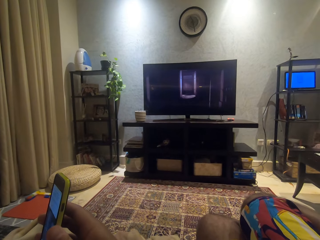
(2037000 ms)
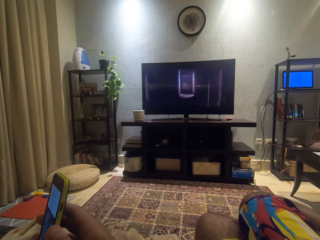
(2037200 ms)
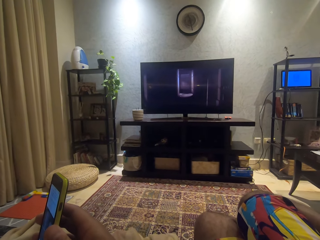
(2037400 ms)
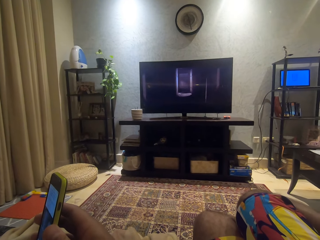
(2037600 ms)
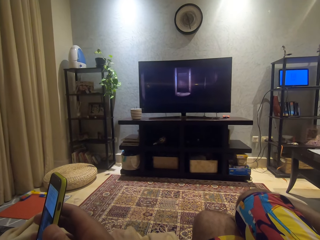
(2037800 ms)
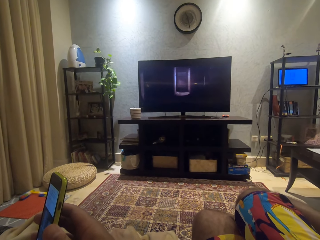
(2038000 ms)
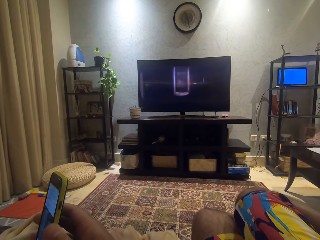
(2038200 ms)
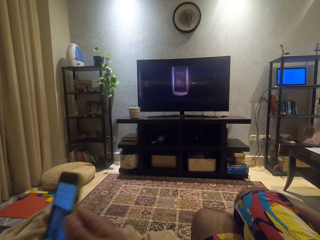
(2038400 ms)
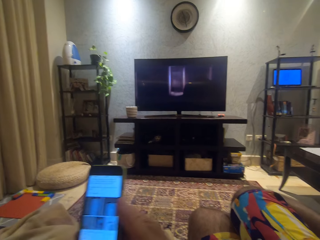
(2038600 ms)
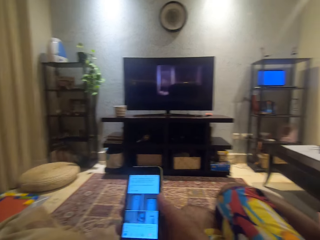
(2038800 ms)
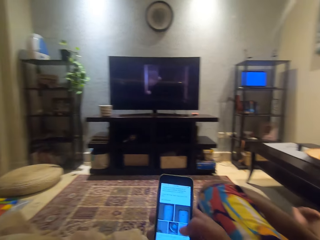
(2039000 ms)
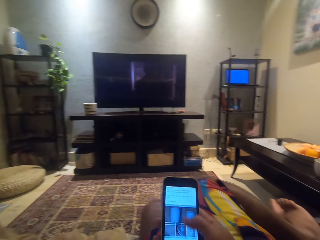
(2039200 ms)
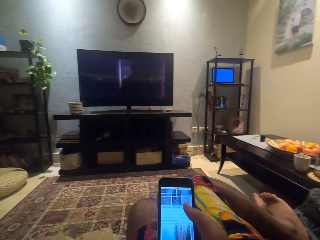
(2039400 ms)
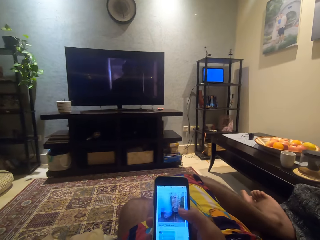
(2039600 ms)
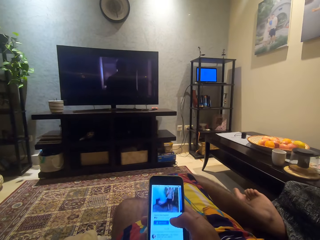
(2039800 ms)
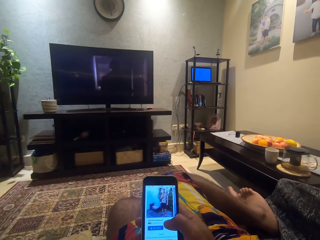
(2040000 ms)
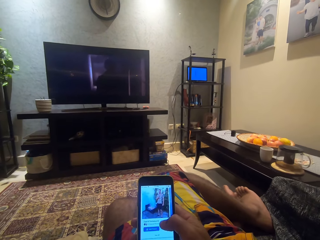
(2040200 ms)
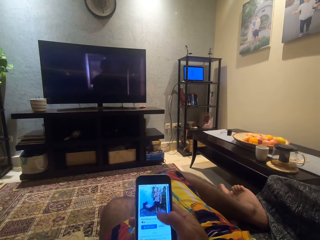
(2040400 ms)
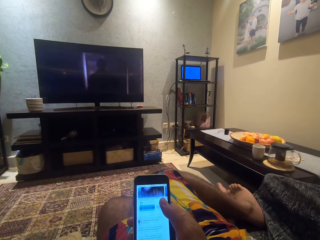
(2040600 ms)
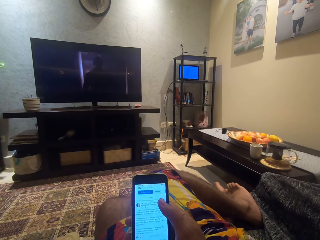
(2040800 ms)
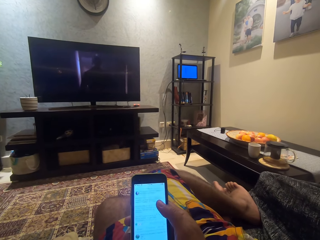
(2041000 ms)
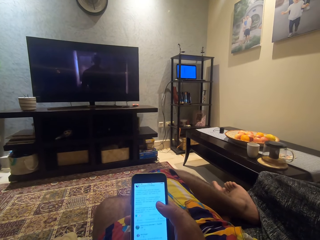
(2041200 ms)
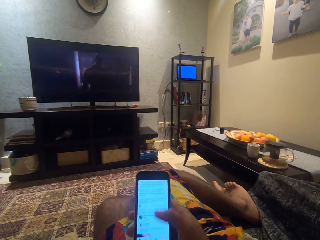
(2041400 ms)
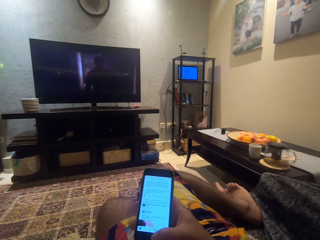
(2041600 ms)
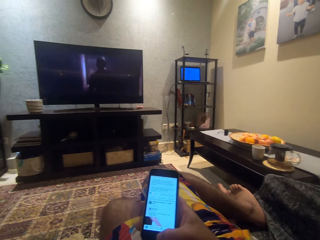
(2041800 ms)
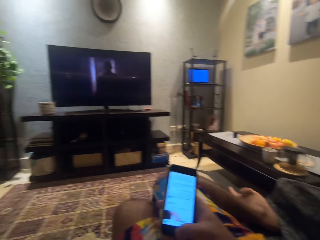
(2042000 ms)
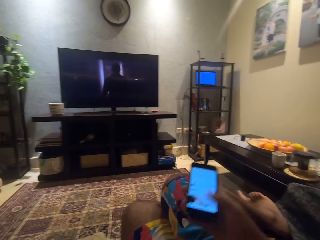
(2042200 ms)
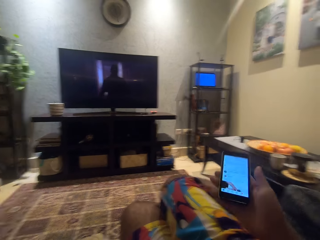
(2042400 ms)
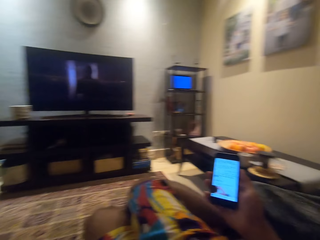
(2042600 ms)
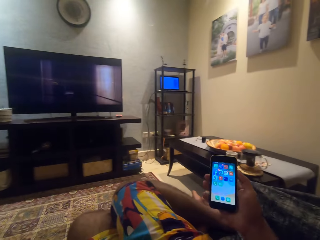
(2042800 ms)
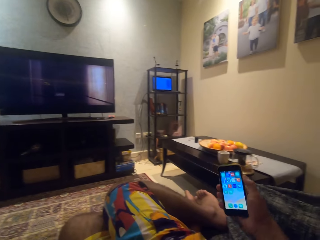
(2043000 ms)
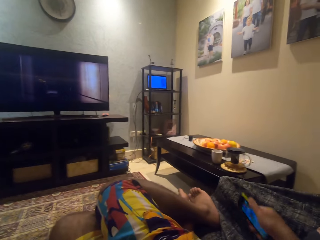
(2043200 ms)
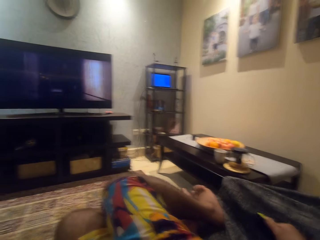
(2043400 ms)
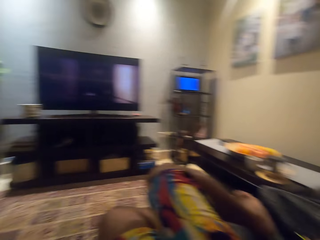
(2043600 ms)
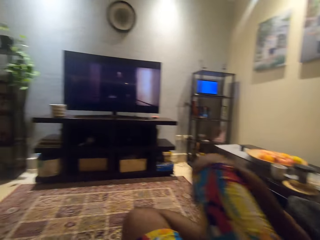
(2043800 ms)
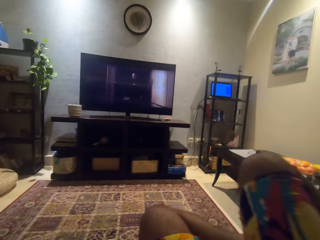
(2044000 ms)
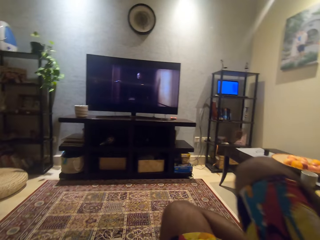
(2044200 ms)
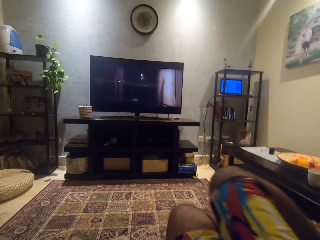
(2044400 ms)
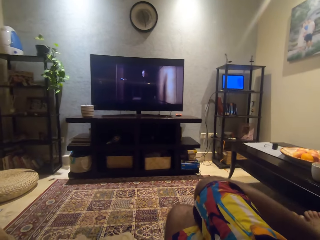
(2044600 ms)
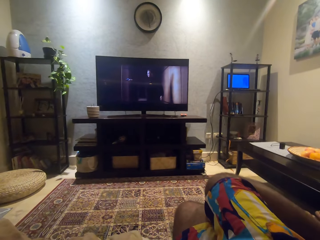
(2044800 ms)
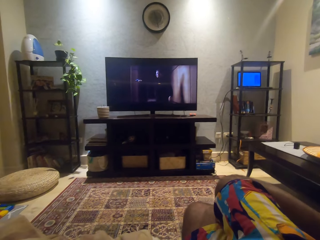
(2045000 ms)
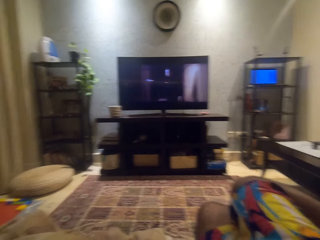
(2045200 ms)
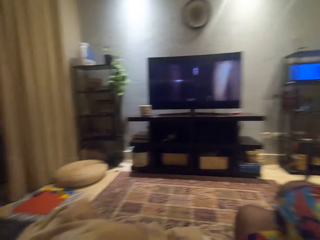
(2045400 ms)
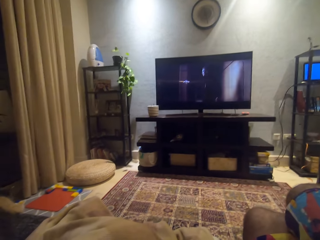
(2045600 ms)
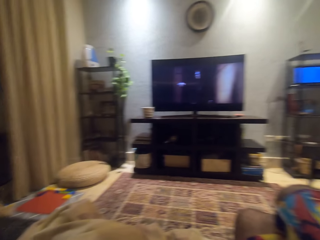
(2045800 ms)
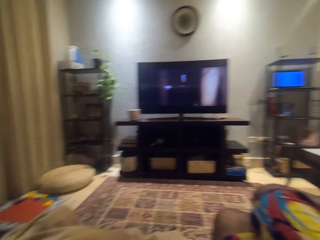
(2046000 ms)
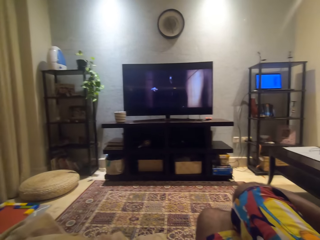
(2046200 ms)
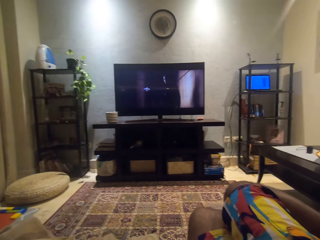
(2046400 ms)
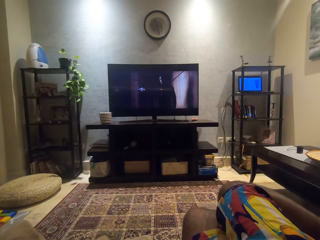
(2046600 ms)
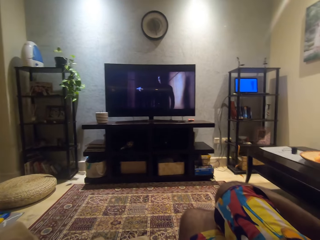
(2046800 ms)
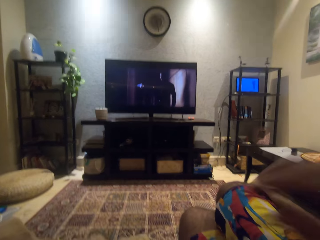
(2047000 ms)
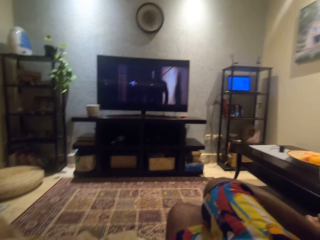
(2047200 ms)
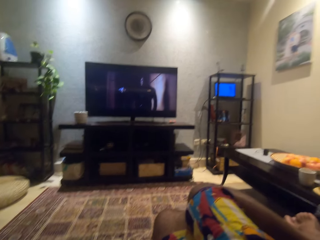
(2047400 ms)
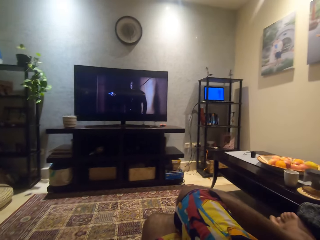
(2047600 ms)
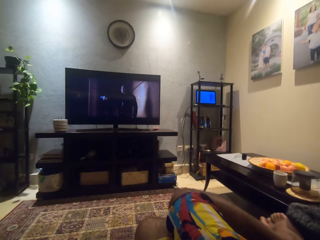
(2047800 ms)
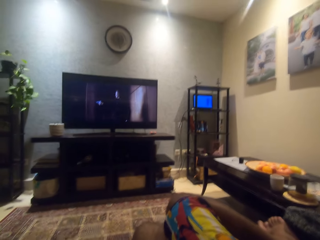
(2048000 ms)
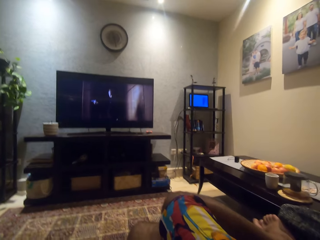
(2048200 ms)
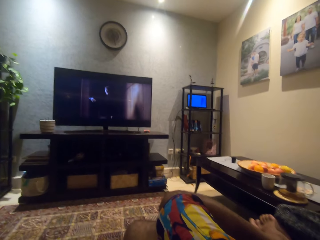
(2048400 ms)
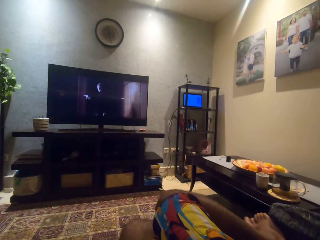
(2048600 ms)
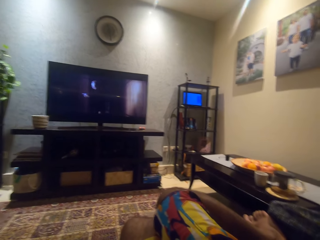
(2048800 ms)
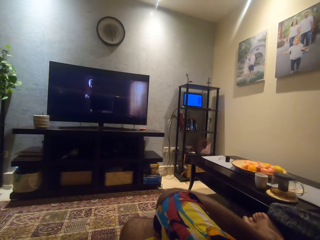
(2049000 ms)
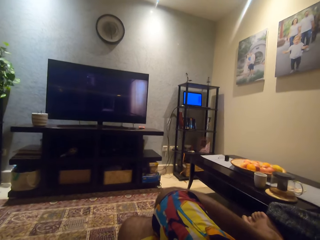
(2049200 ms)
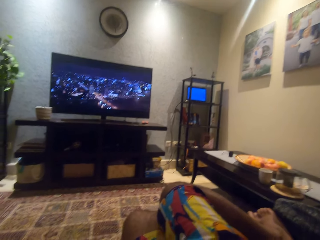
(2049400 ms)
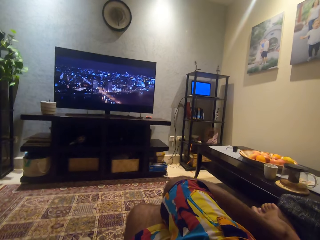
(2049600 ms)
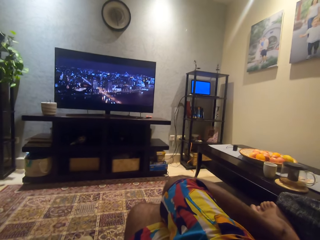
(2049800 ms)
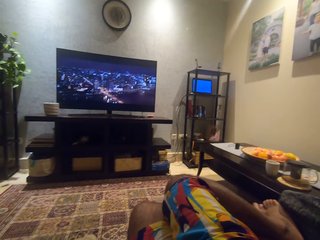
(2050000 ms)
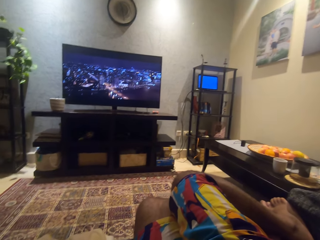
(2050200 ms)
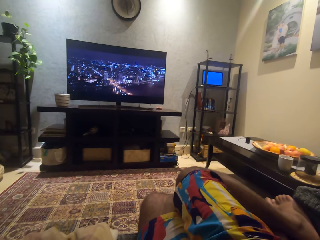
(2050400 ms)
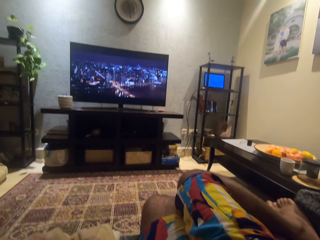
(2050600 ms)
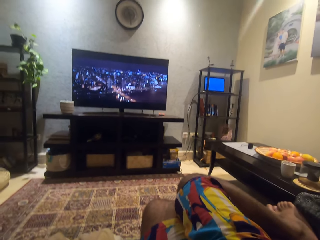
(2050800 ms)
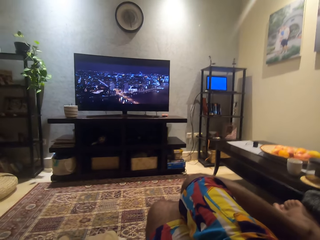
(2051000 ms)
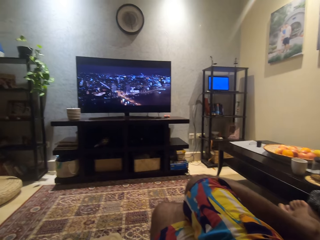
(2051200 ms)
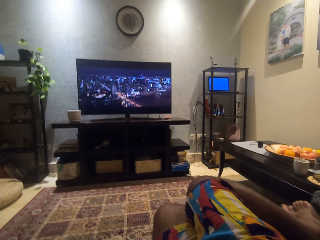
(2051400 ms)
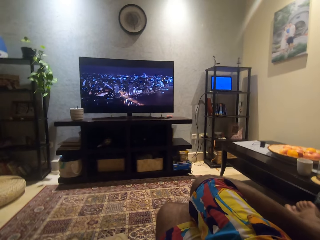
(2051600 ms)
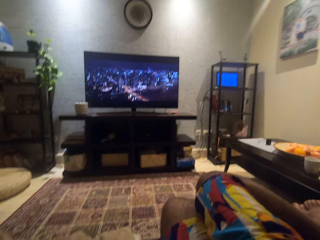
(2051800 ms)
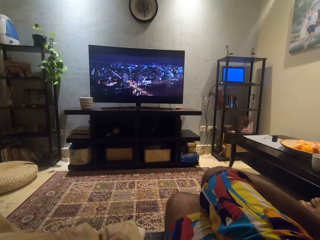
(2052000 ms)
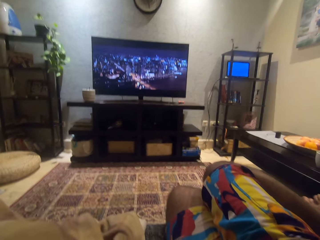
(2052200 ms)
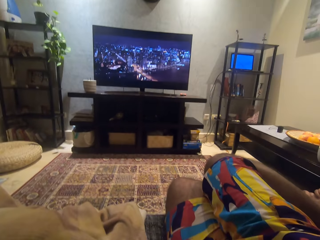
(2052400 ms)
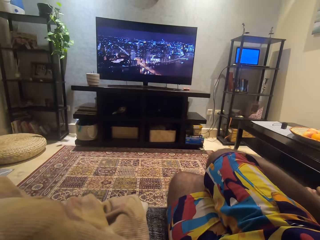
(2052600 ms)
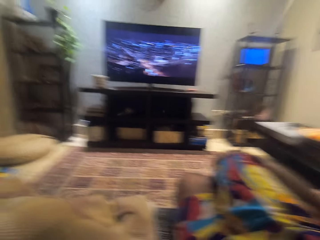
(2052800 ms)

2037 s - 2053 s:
The camera wearer operates the phone with his right hand. He drops the phone in his right hand on the chair. He moves himself on the seat. He watches the movies on the television. He adjusts the camera.

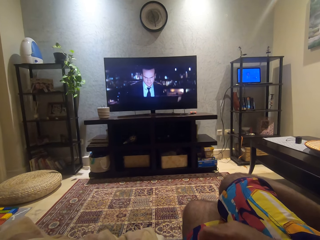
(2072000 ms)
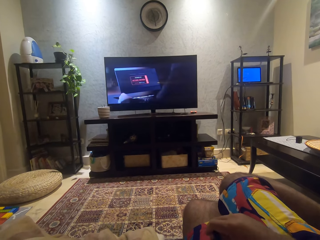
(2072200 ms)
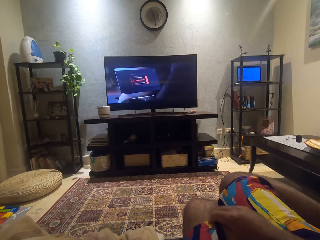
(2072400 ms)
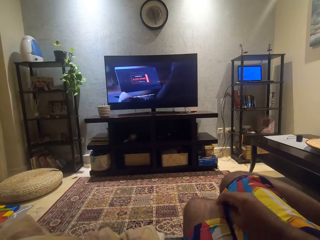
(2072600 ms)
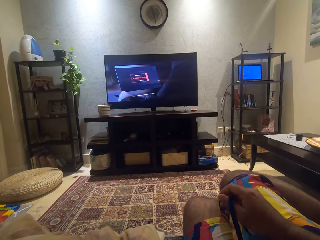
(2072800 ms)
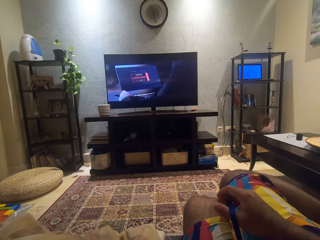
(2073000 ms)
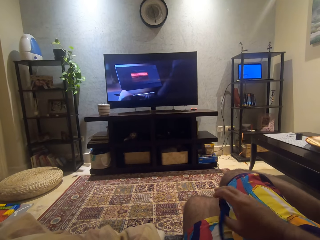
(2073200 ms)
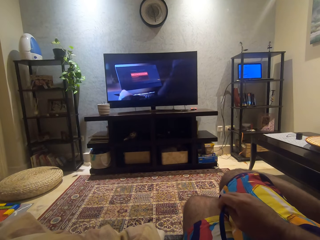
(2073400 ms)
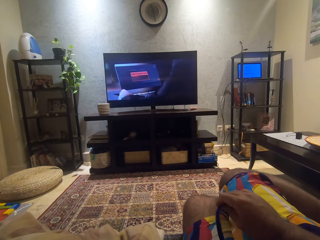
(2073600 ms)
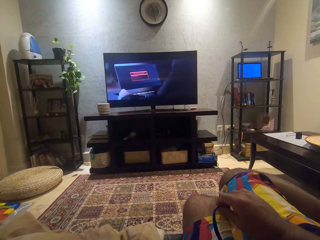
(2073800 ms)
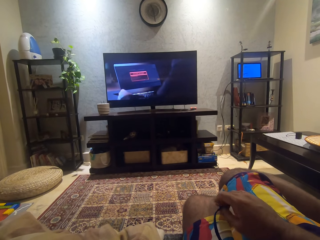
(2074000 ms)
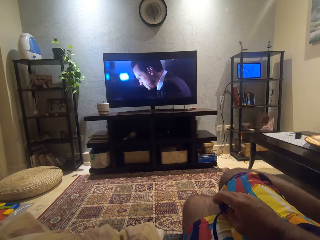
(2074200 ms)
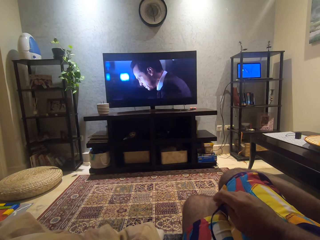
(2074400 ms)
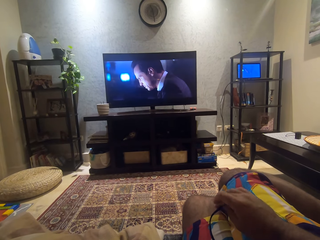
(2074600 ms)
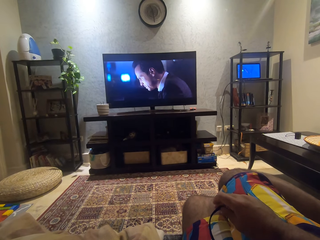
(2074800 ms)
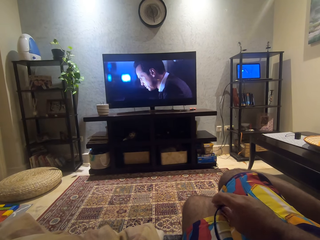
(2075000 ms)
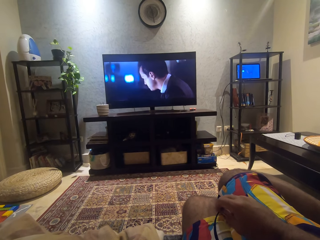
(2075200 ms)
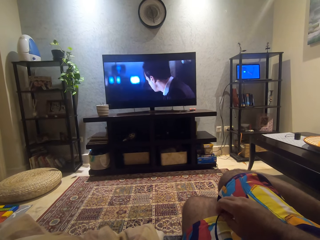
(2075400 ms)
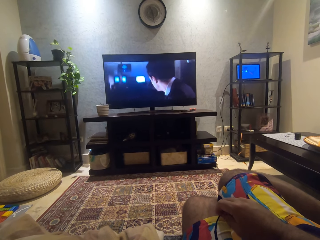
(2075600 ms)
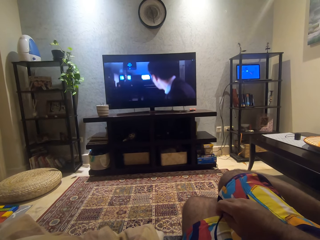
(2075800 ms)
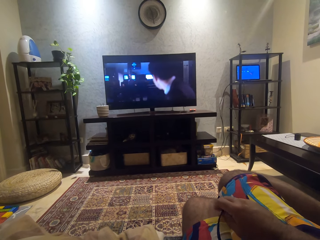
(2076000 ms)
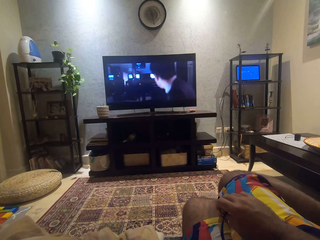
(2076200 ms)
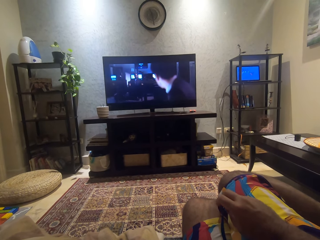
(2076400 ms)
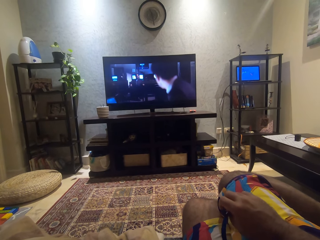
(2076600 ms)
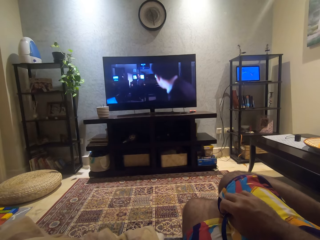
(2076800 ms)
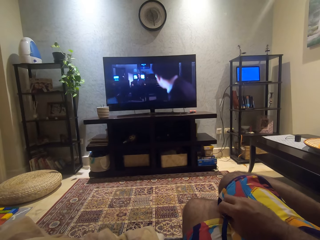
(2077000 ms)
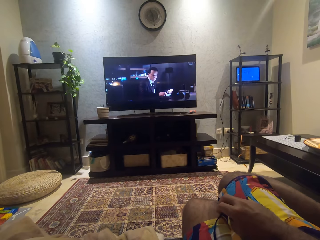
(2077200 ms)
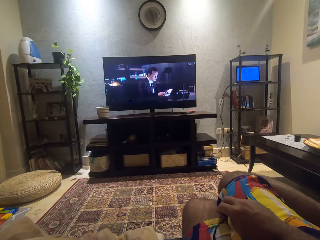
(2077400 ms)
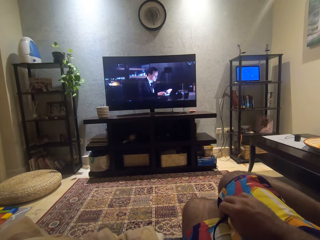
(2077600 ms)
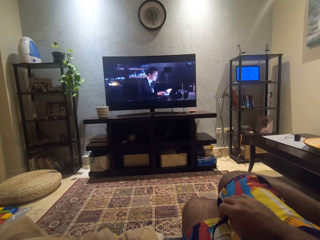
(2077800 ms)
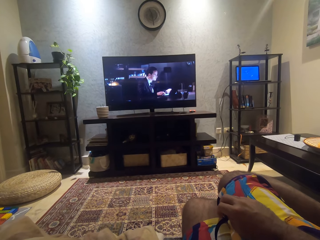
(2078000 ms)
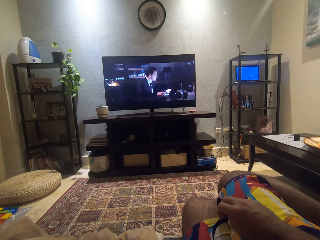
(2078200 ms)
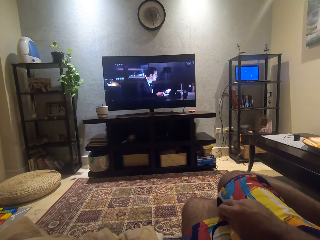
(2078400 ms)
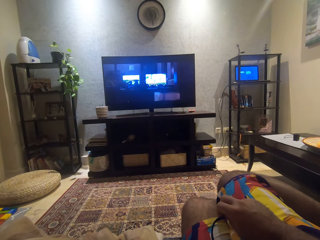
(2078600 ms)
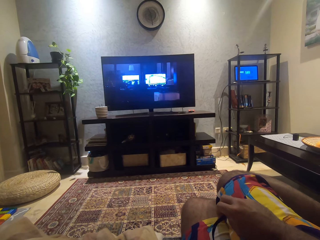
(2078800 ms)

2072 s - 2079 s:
The camera wearer holds a rope in his right hand. He touches the trousers rope on the right hand.
